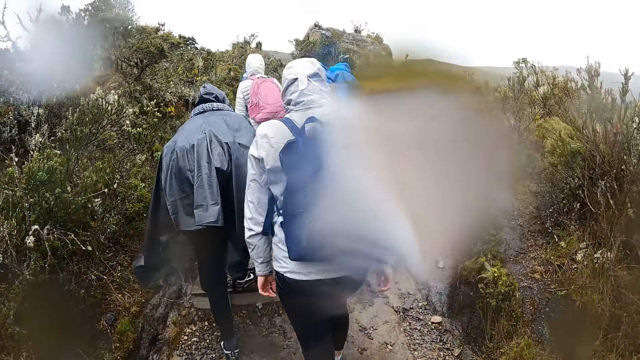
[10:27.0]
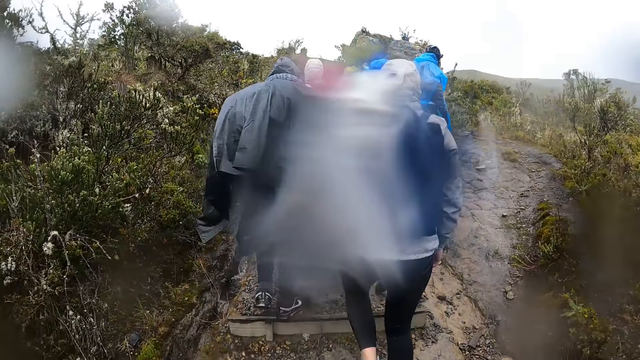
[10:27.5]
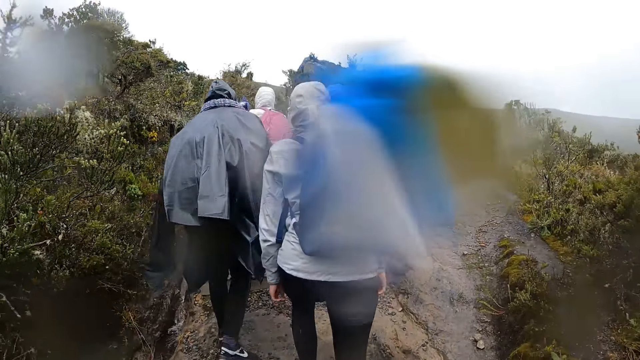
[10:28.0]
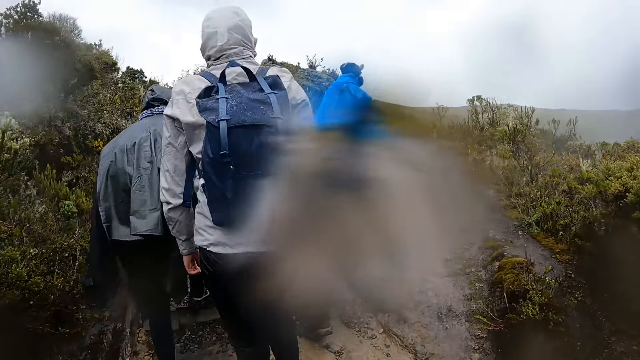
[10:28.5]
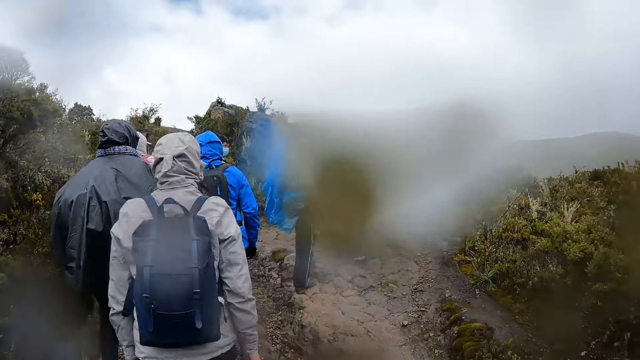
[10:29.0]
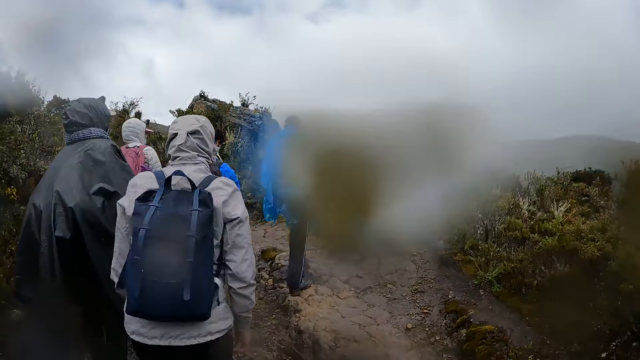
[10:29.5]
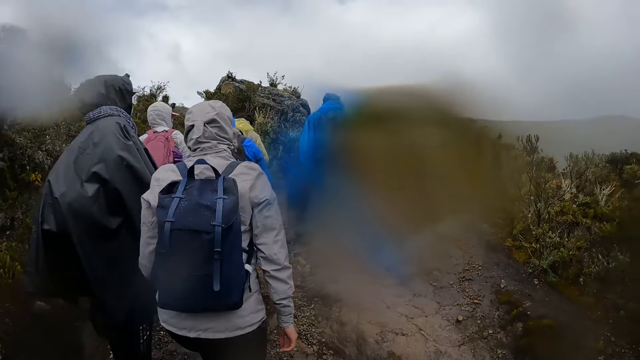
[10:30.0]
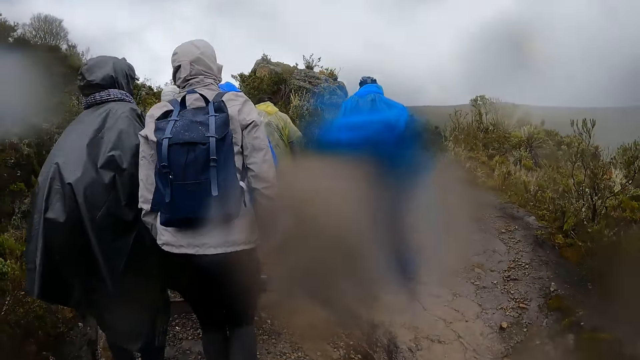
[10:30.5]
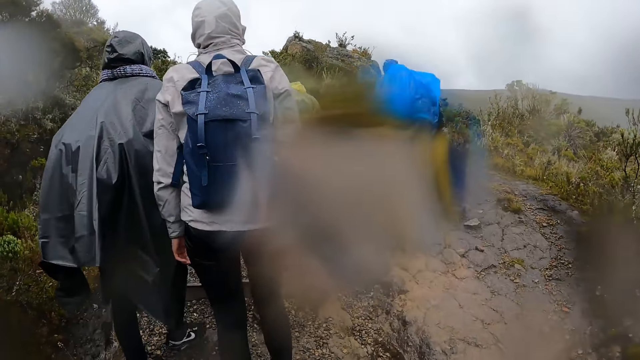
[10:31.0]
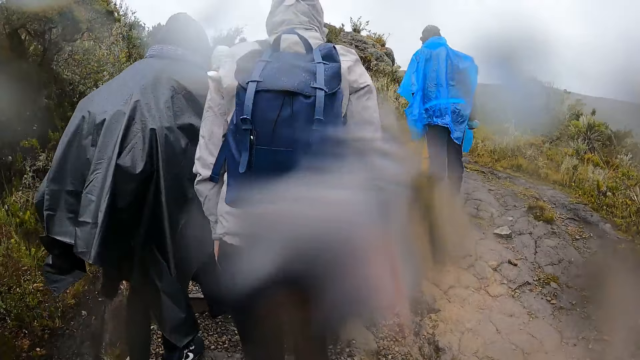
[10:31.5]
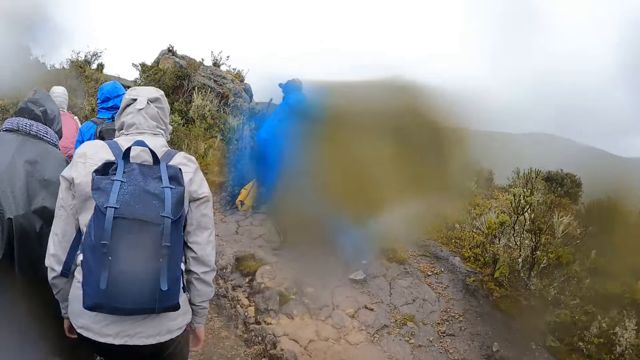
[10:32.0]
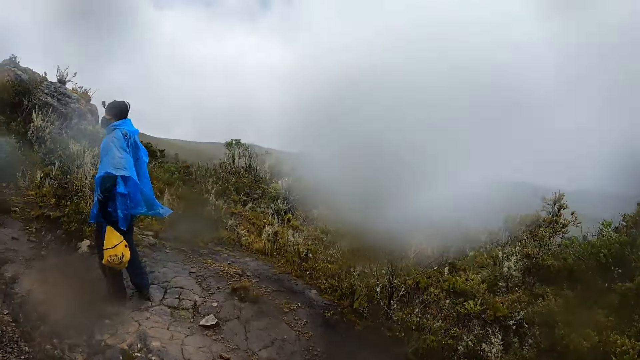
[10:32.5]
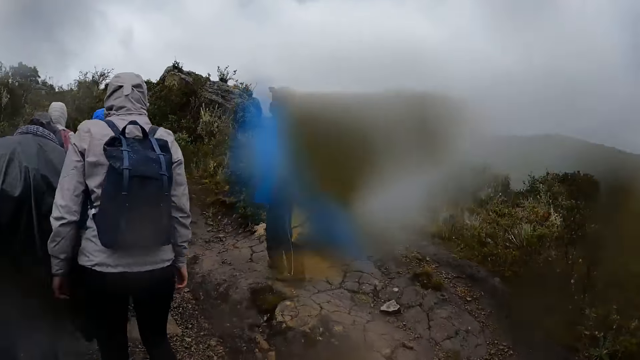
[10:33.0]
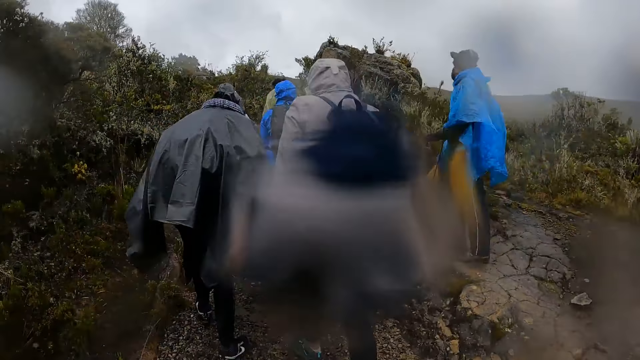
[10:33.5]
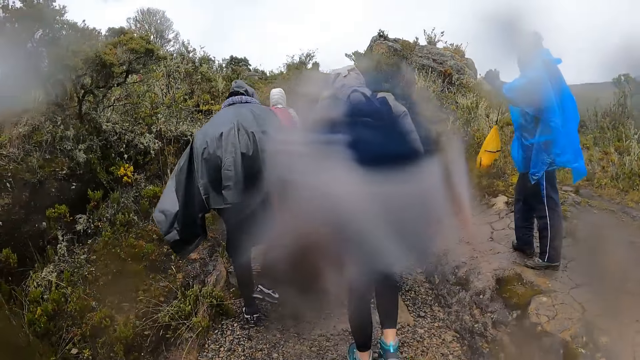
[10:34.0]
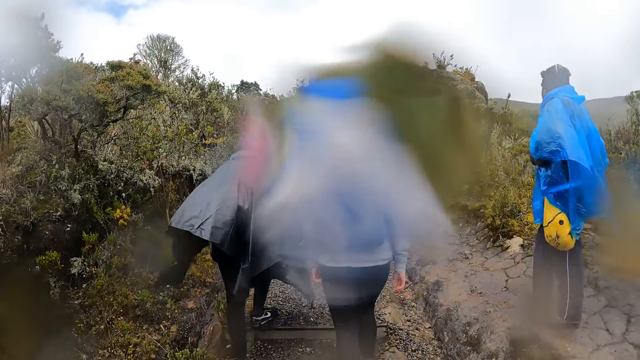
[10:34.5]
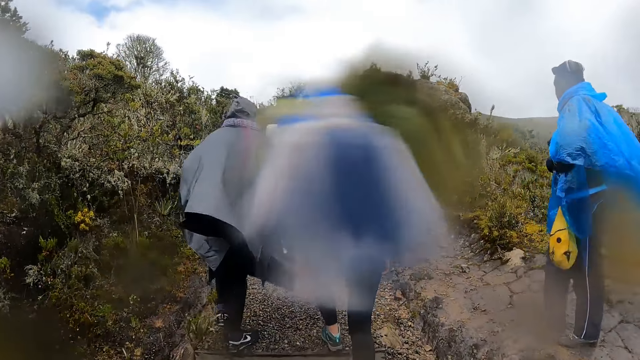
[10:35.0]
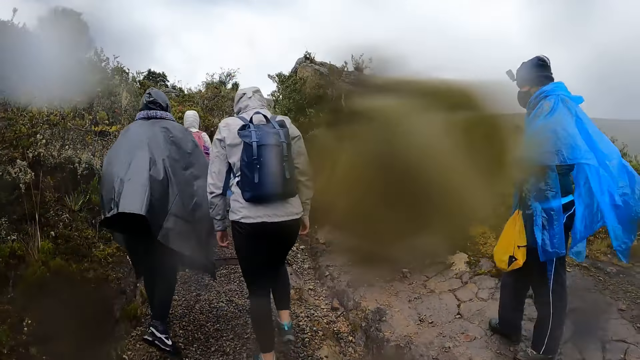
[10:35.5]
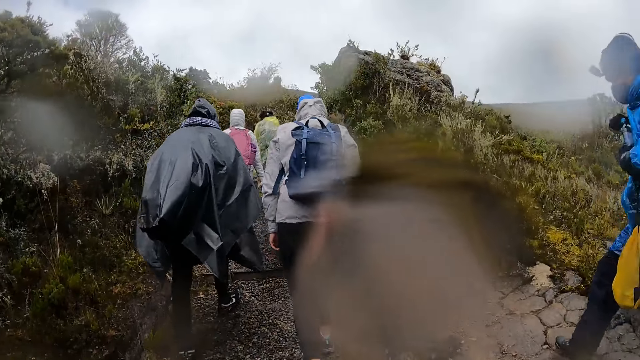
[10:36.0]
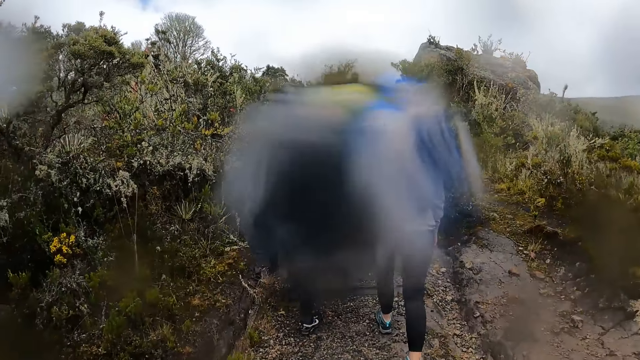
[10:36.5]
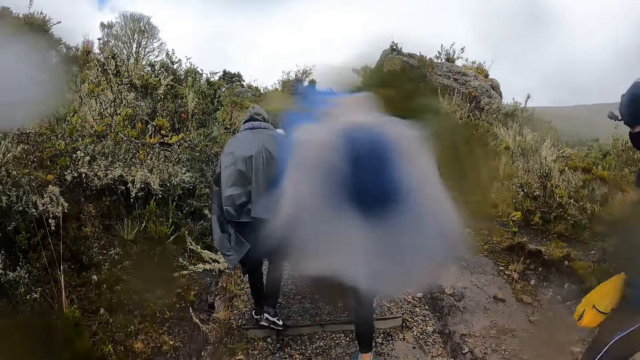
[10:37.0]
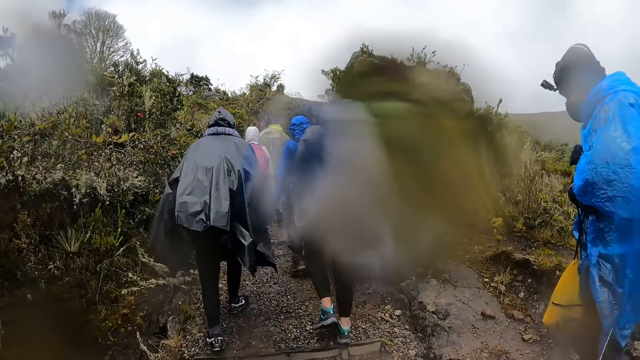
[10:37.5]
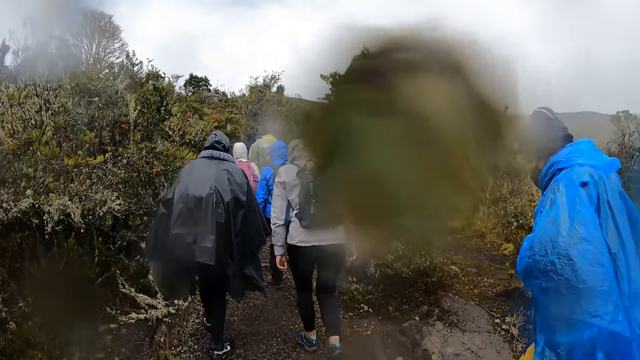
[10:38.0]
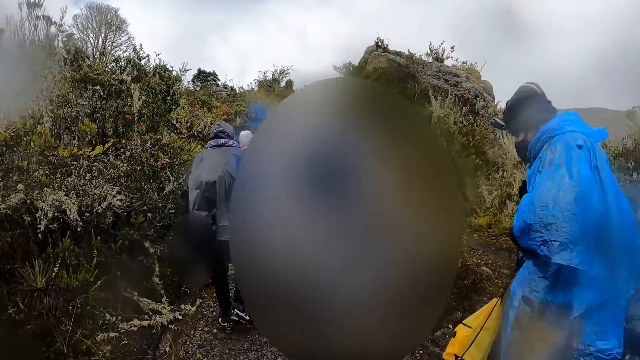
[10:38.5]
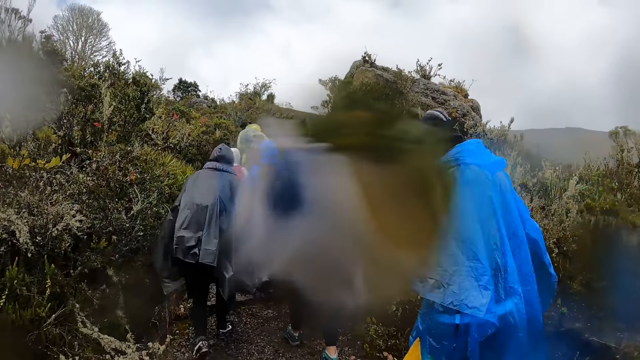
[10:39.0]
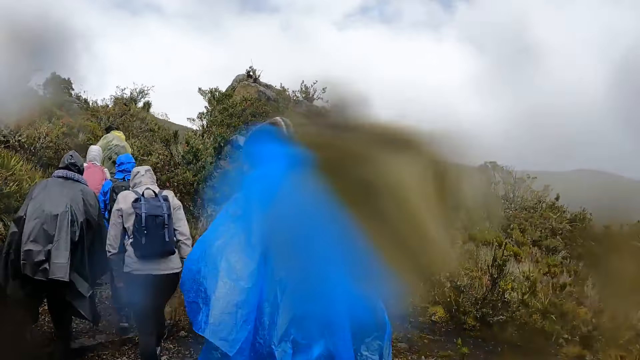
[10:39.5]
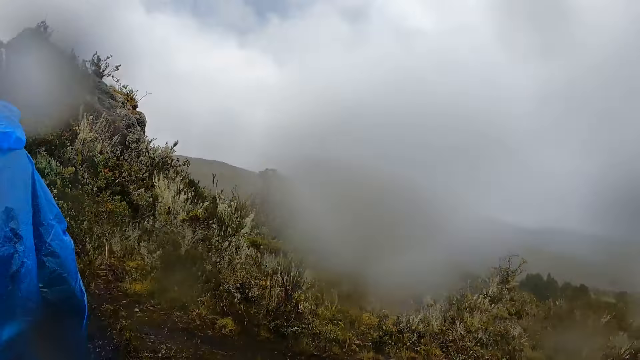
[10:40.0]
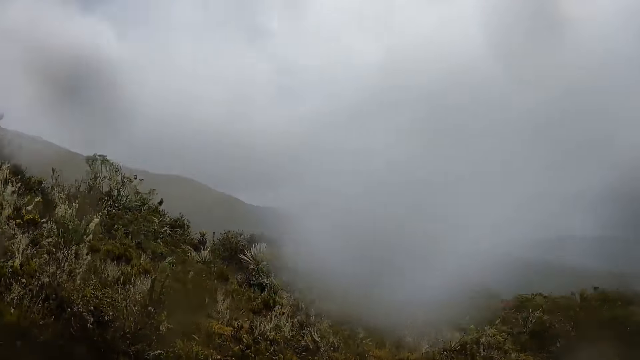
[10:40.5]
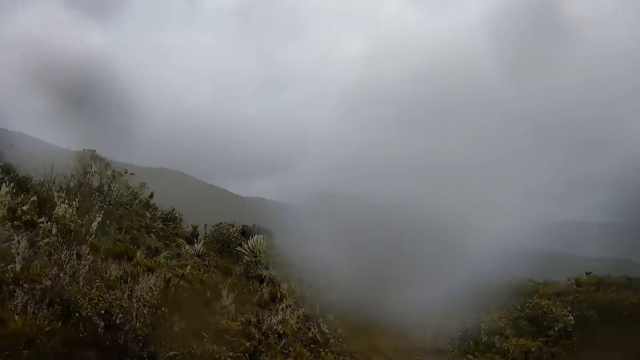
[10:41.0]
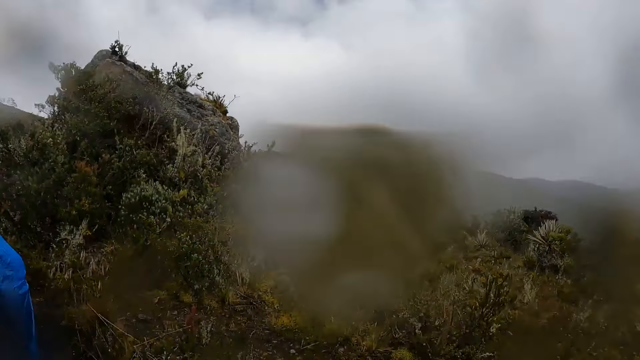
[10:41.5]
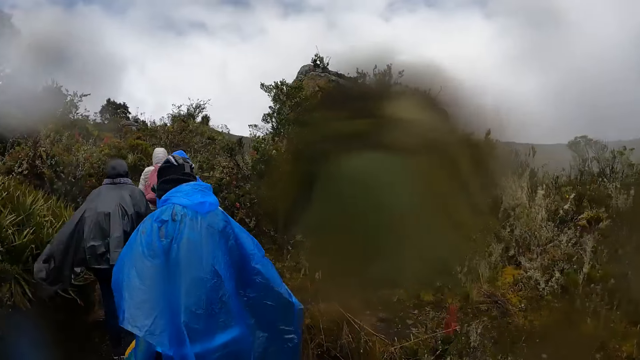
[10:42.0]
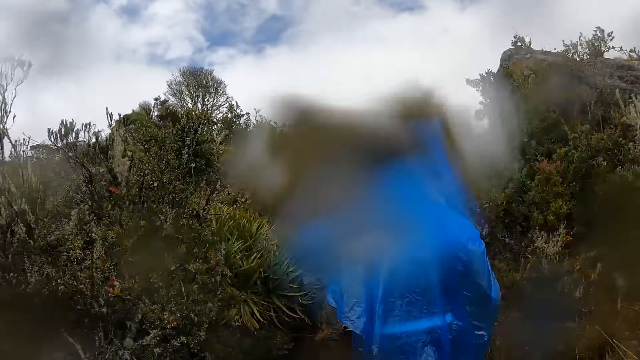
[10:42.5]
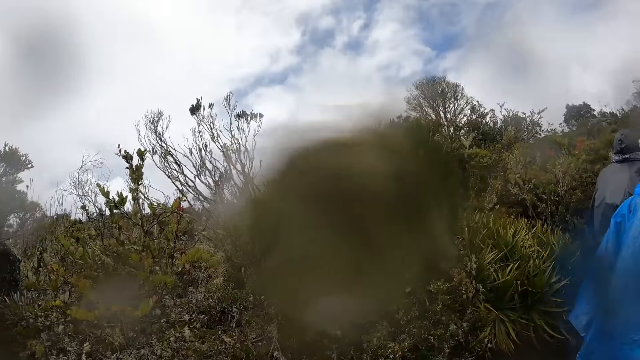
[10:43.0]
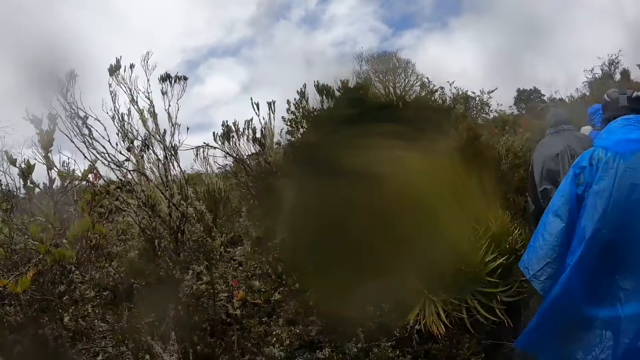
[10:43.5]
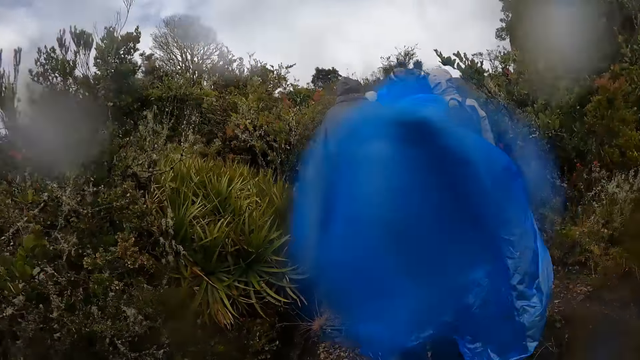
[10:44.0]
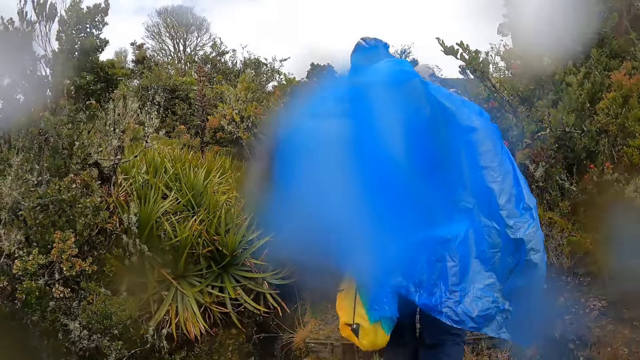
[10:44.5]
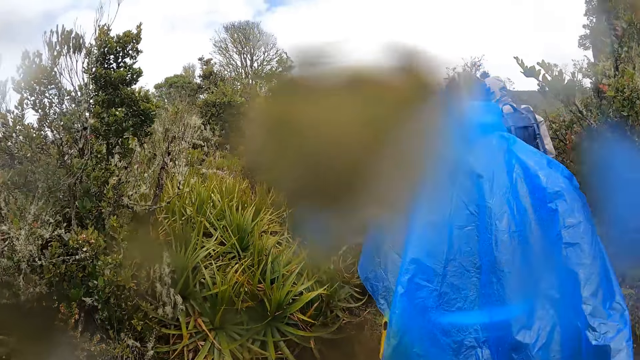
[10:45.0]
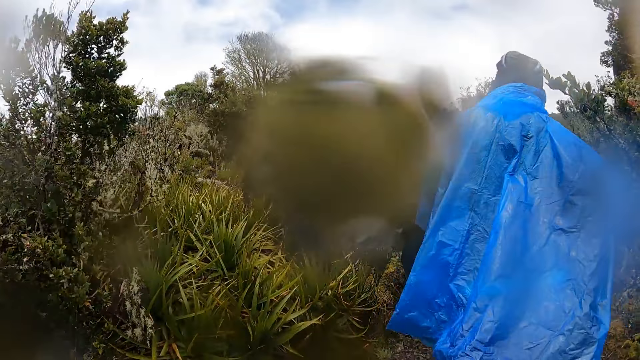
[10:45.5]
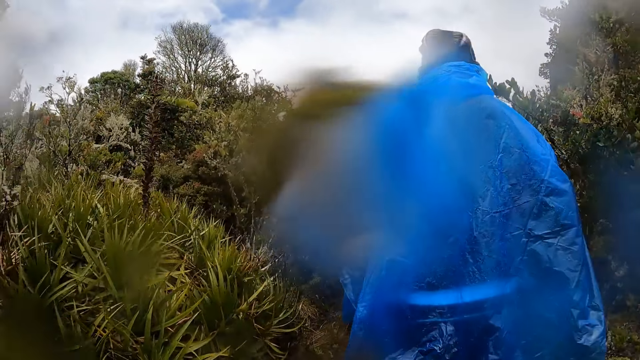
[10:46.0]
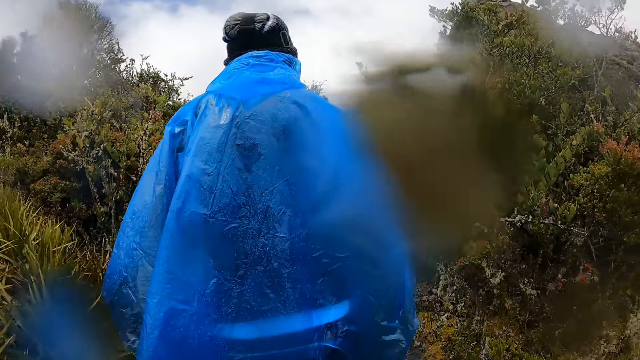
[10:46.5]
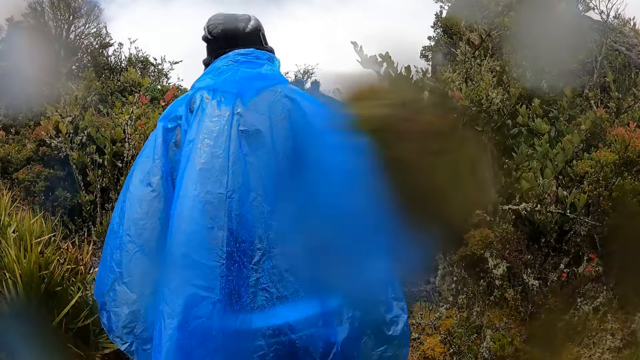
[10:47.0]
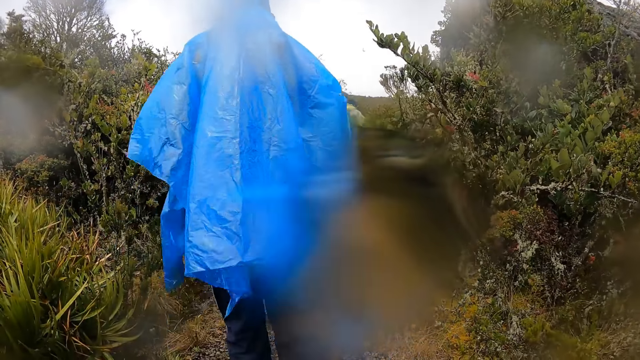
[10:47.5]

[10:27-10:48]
The third woman walks. Another man stops. The other man walks. The camera wearer looks around. The other man walks.
